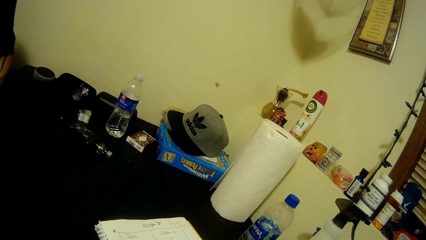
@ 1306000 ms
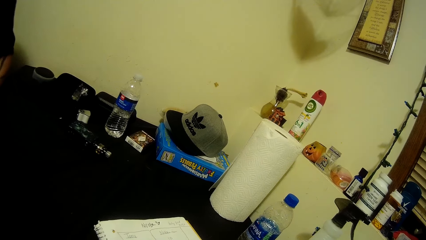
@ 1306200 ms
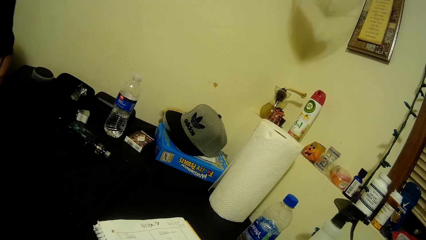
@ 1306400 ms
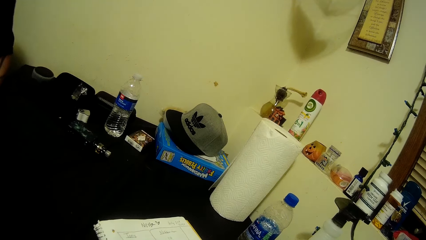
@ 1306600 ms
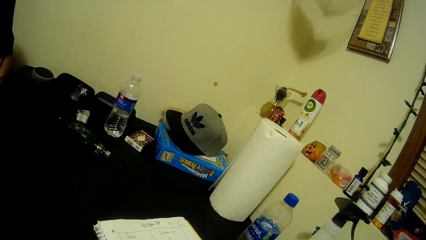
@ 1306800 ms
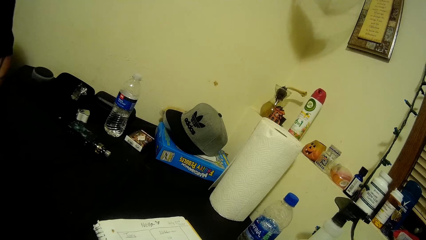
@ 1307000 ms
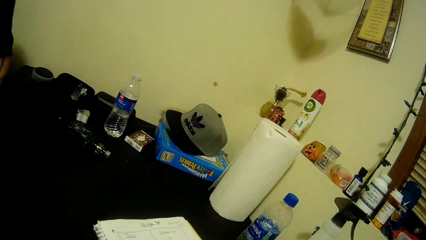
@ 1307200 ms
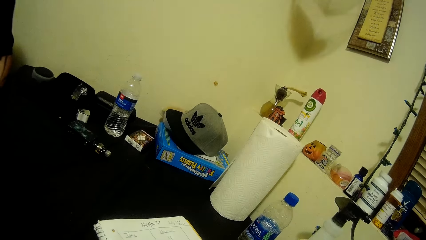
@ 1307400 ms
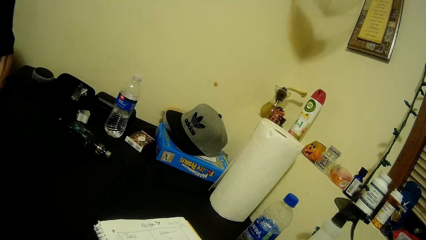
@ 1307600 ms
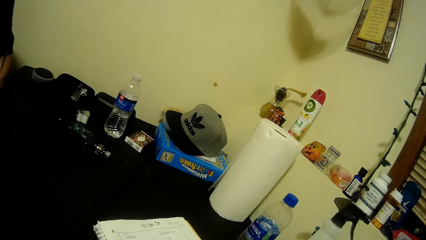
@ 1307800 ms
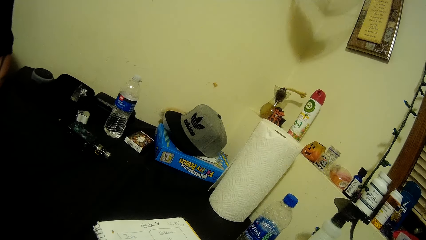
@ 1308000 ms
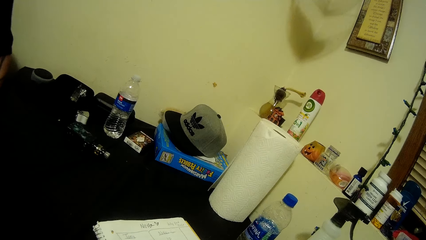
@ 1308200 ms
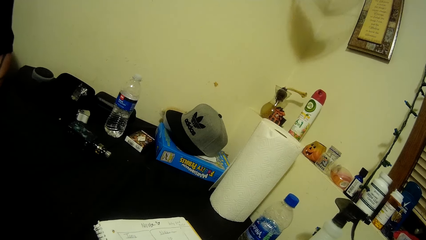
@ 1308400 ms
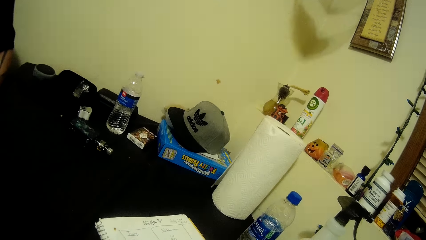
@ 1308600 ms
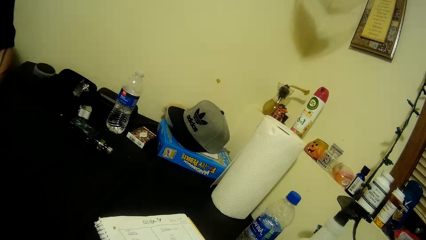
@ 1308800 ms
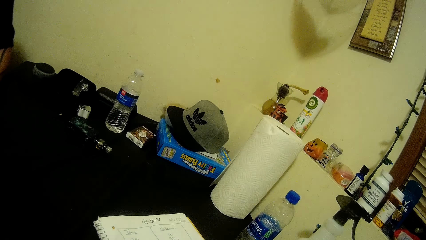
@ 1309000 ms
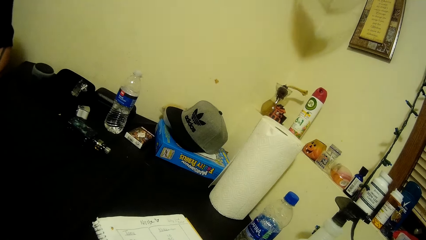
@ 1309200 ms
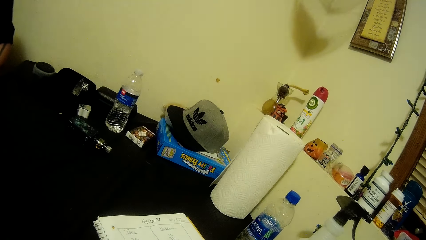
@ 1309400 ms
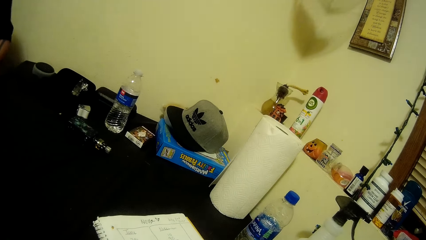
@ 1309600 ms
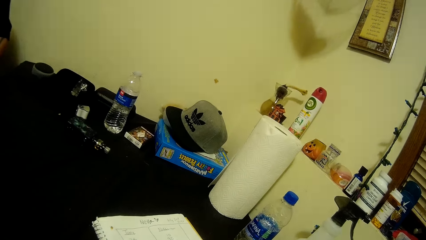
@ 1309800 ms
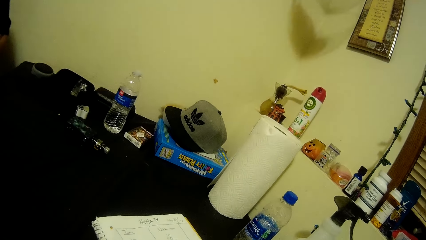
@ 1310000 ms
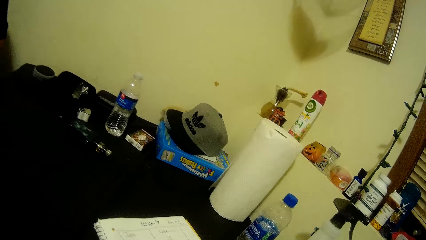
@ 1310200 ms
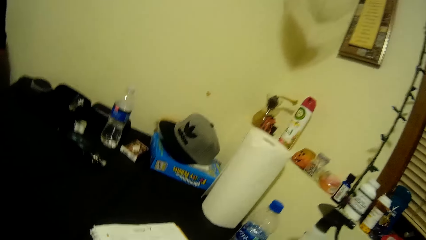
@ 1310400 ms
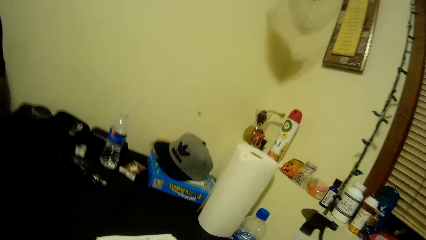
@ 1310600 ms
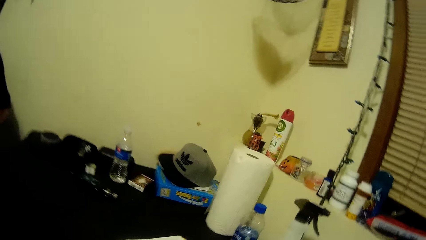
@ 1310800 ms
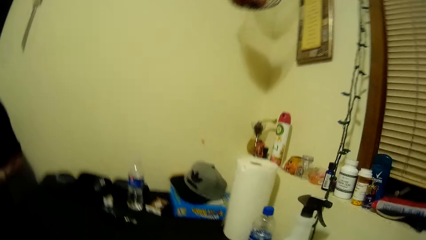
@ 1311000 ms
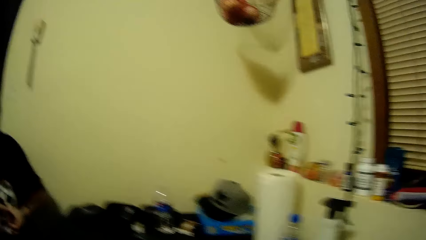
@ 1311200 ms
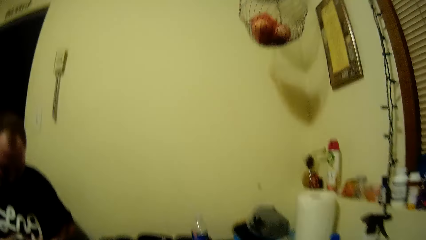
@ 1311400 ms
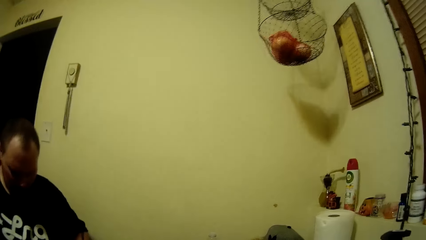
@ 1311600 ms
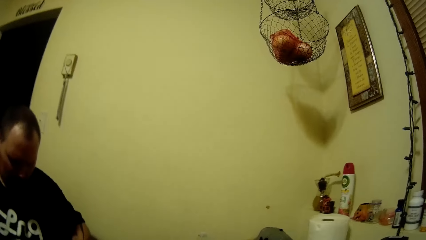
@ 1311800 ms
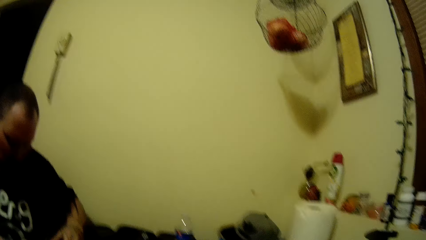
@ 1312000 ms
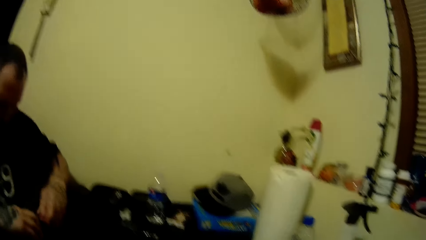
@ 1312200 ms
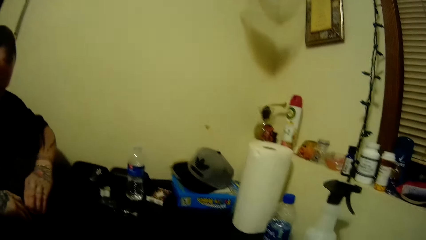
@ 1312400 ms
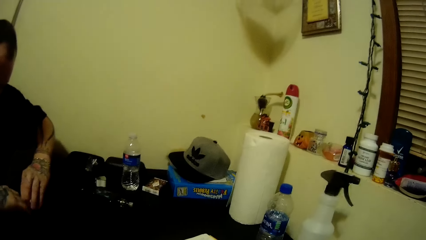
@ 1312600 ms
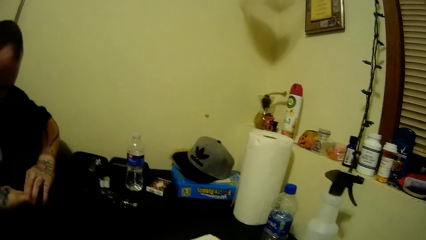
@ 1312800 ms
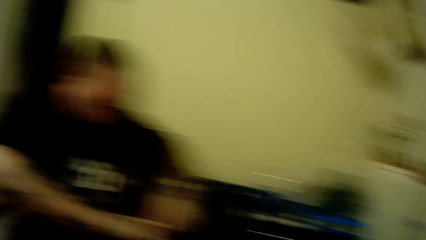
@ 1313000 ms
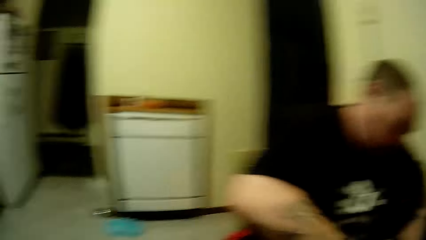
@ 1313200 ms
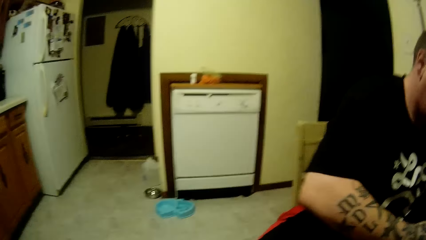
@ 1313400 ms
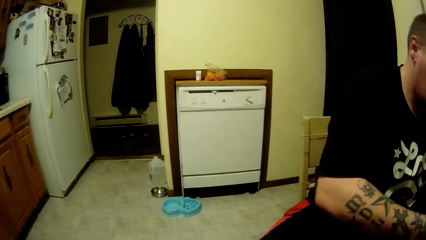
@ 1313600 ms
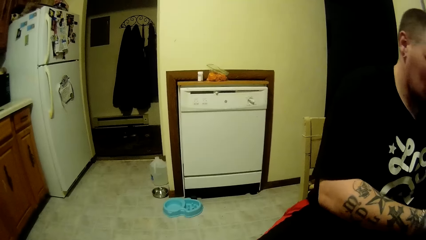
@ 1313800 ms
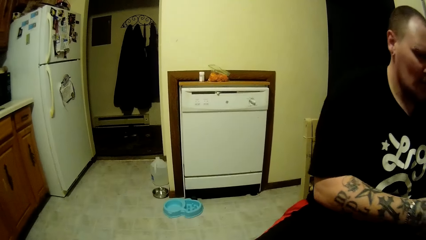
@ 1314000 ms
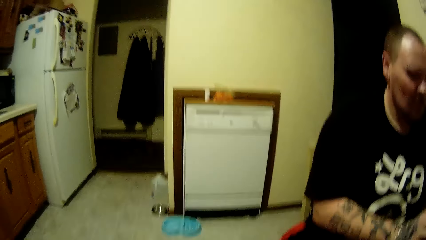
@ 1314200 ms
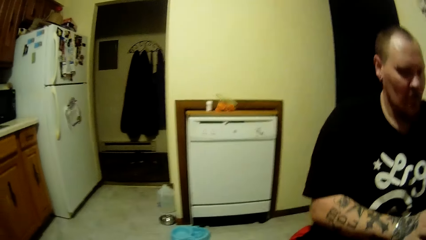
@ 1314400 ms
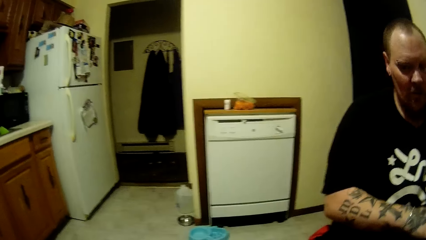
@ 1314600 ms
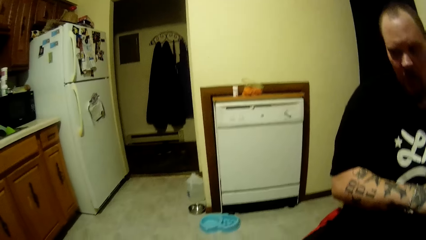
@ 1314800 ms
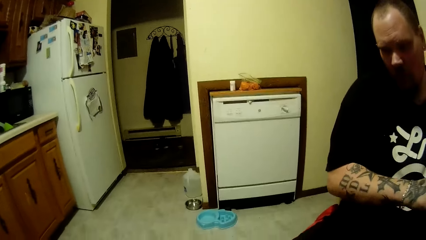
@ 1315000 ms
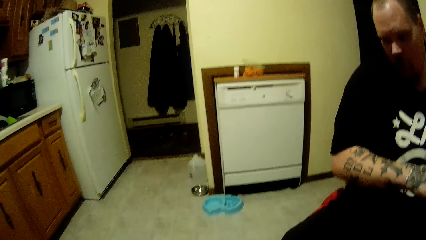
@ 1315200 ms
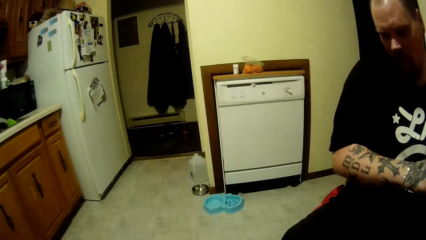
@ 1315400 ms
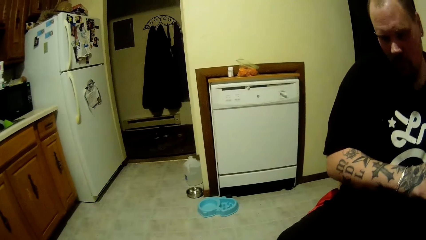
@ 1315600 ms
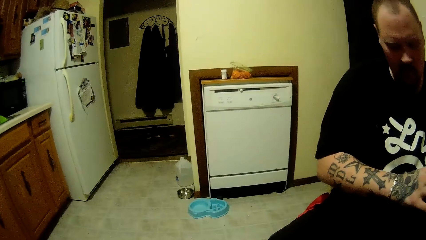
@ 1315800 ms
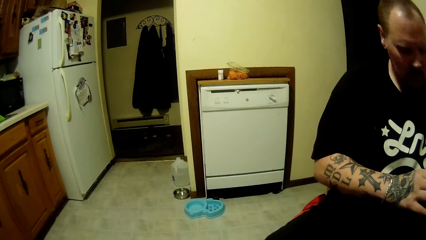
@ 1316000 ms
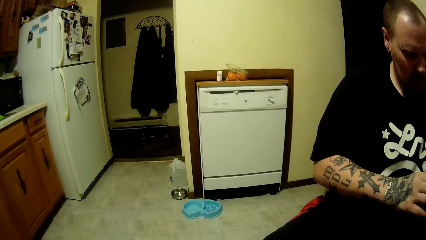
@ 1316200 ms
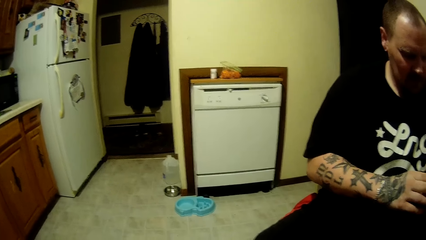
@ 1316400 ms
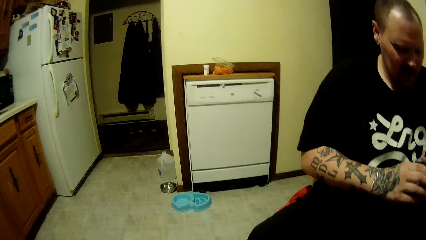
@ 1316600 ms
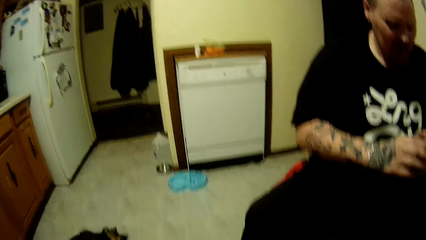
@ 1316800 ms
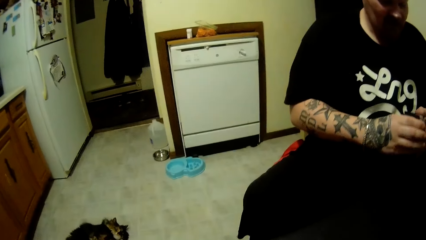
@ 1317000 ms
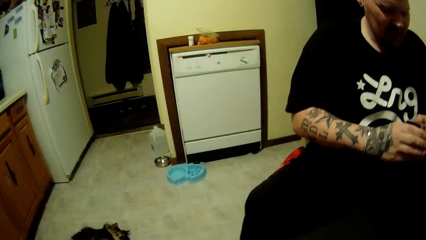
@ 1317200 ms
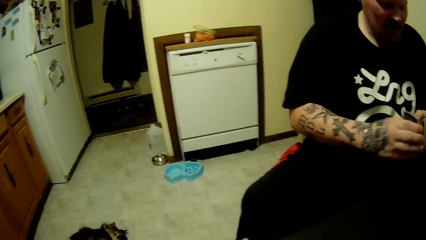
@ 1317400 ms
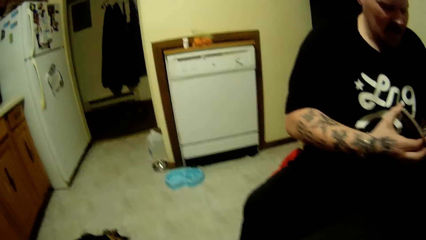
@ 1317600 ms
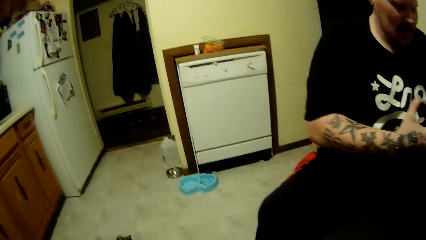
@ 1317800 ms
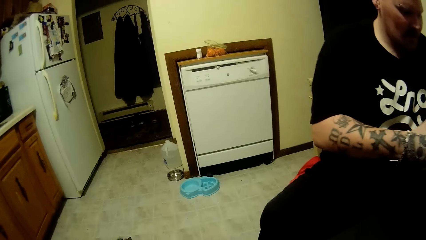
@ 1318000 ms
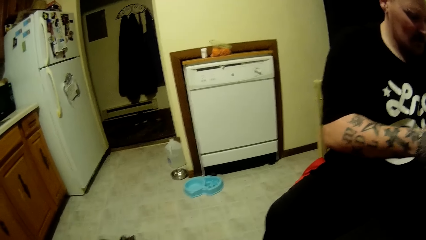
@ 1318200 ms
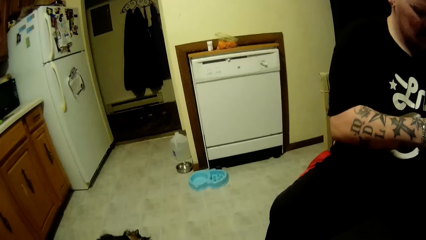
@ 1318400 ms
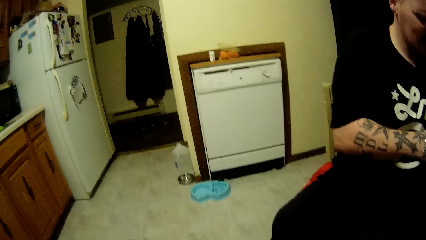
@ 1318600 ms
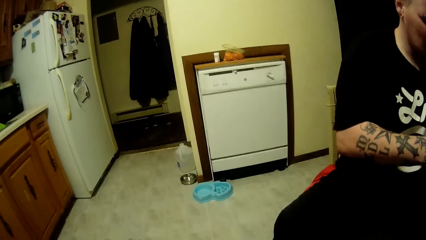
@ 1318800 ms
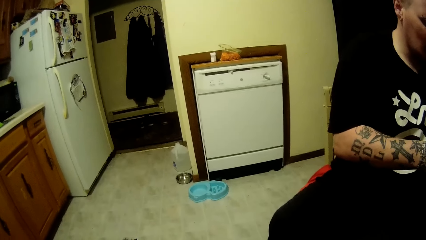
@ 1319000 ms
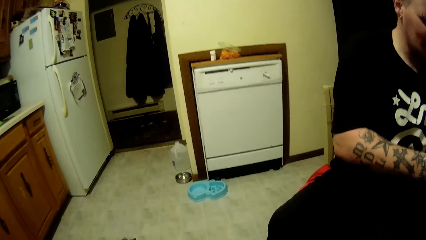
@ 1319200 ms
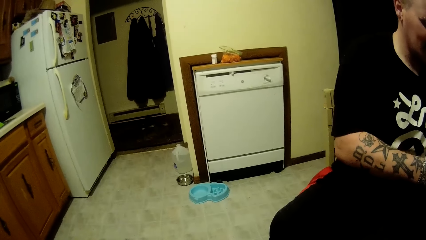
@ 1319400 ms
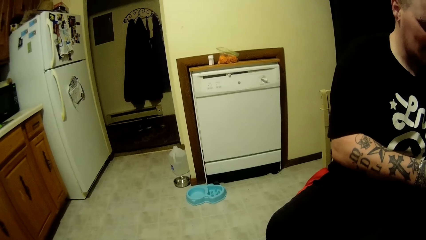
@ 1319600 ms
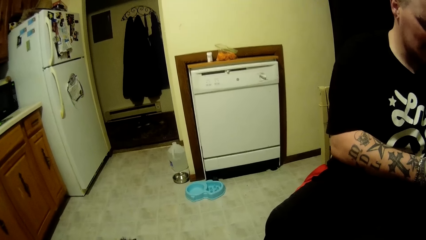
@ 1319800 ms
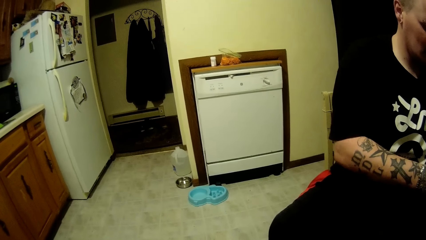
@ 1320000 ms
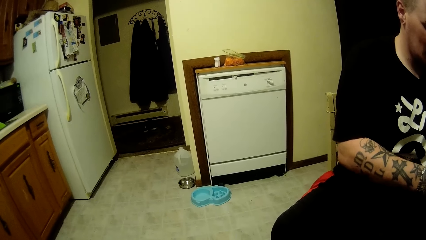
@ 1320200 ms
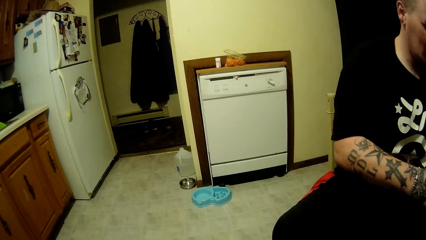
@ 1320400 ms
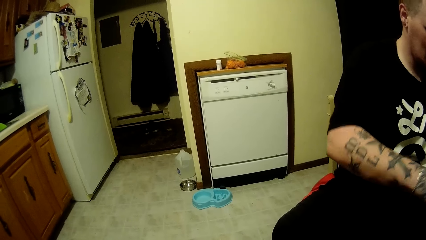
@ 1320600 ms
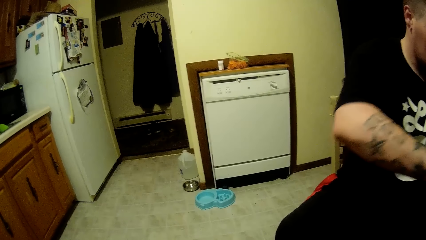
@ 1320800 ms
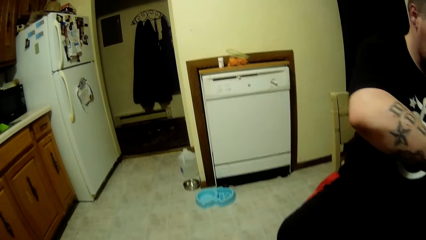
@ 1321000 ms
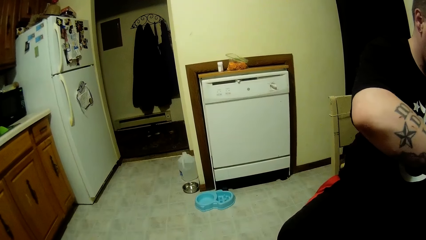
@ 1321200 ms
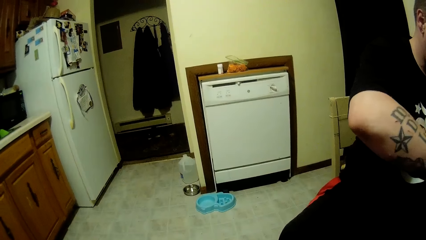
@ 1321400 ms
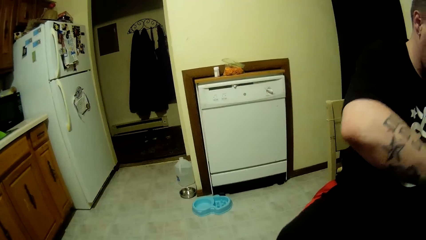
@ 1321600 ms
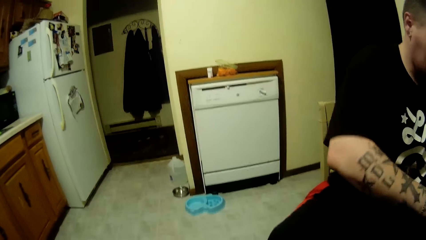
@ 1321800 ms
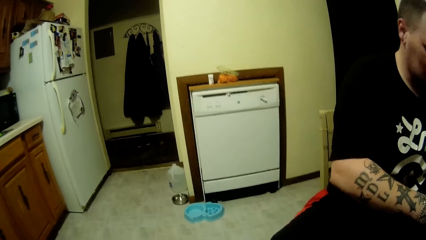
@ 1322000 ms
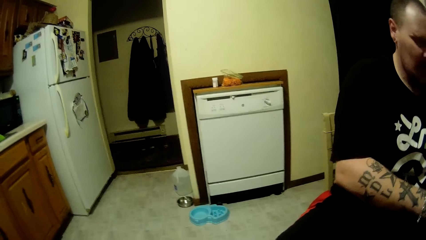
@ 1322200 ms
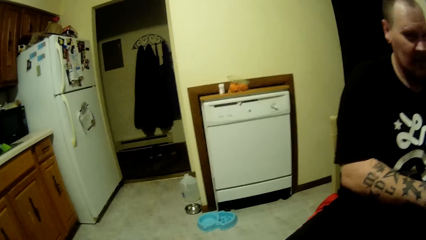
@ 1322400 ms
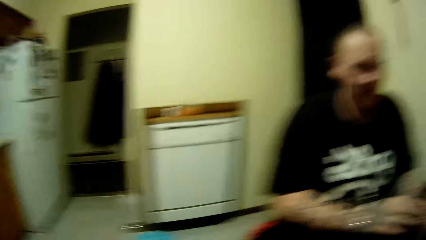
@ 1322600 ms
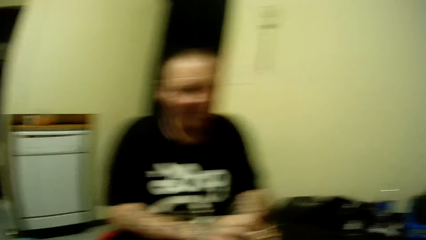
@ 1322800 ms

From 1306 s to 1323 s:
The camera wearer looks around the kitchen. They look at the hanged object. A man holds cards with both hands. The camera wearer looks around the kitchen. The man does something. The camera wearer looks around the kitchen.
